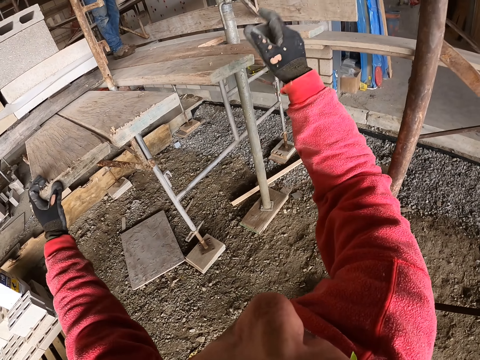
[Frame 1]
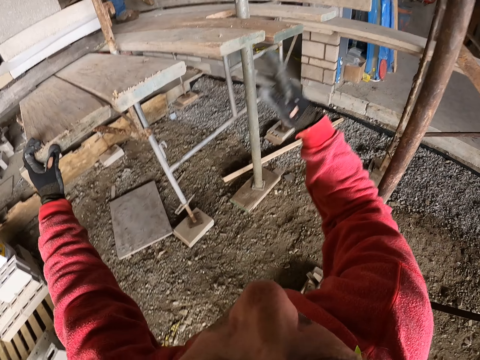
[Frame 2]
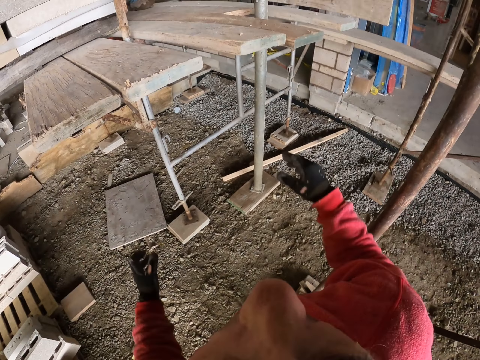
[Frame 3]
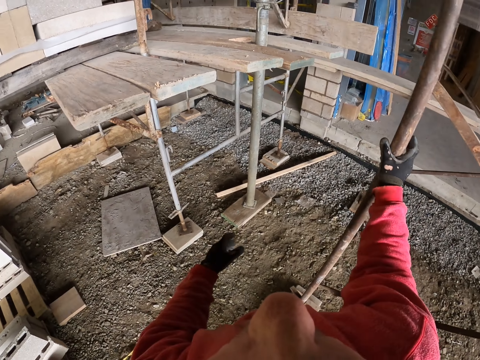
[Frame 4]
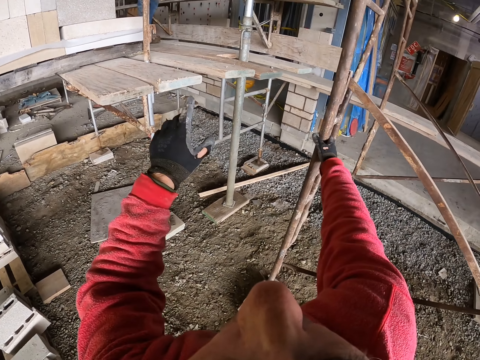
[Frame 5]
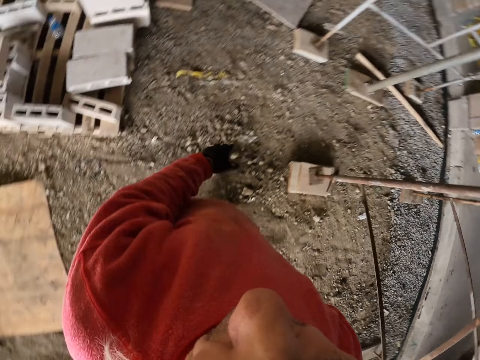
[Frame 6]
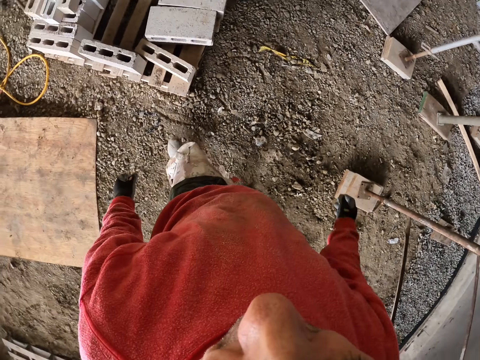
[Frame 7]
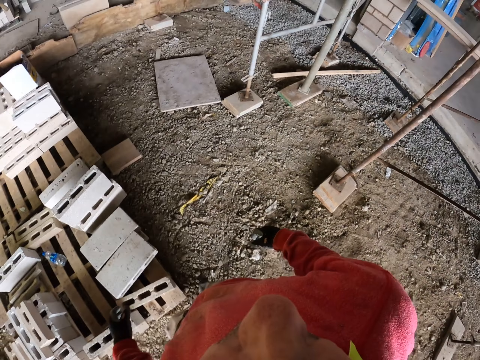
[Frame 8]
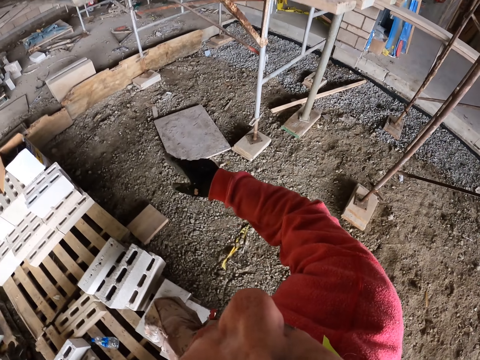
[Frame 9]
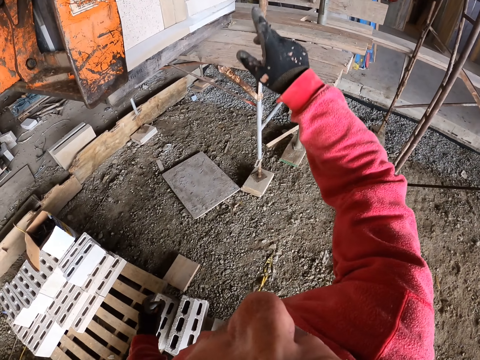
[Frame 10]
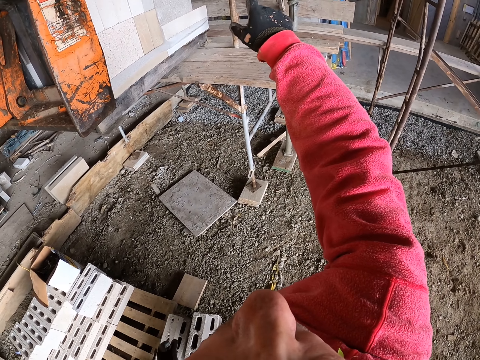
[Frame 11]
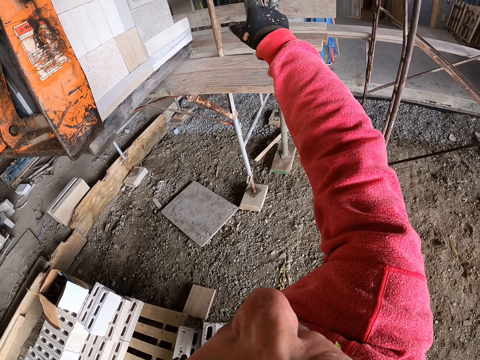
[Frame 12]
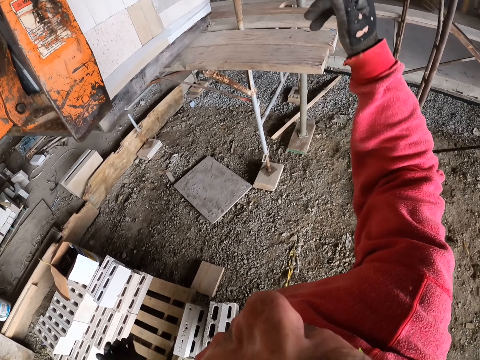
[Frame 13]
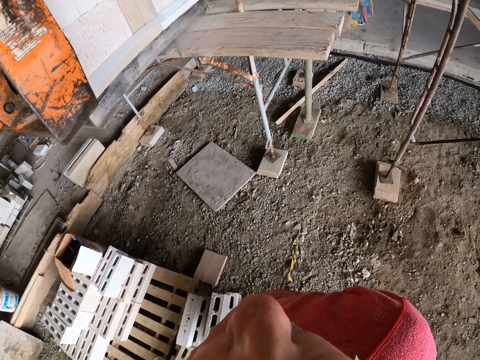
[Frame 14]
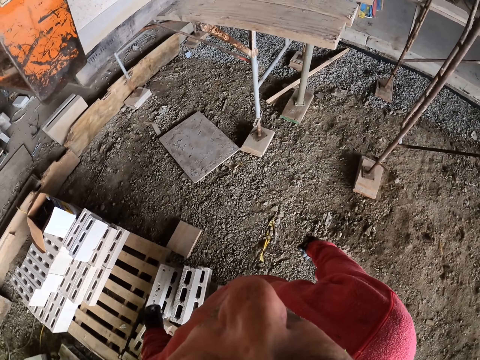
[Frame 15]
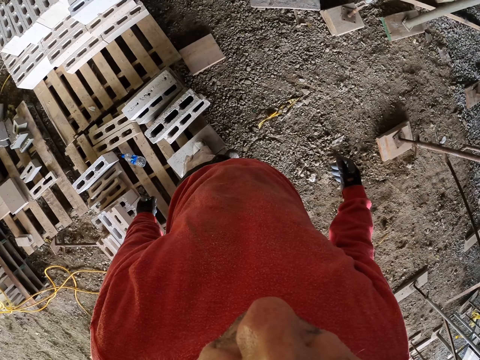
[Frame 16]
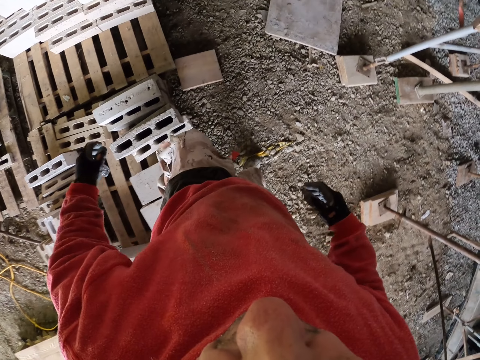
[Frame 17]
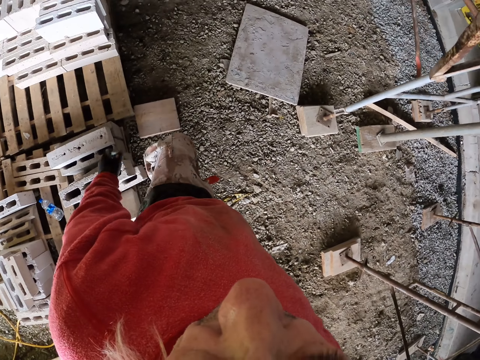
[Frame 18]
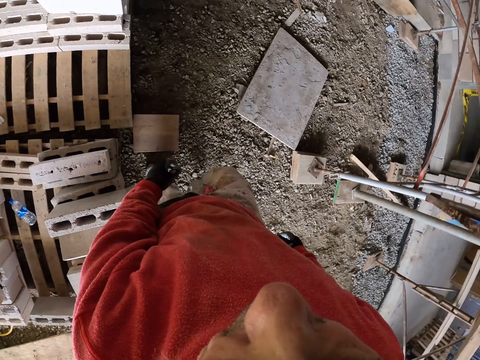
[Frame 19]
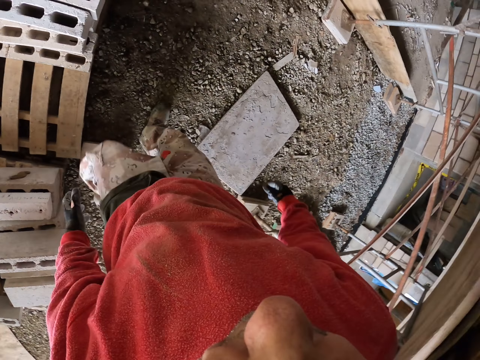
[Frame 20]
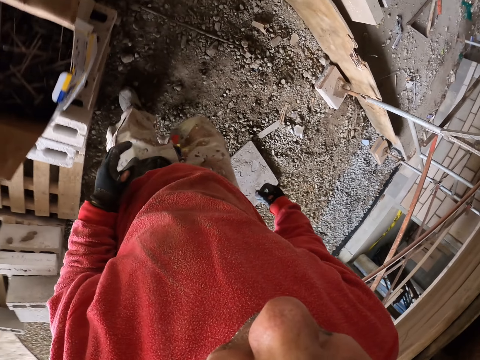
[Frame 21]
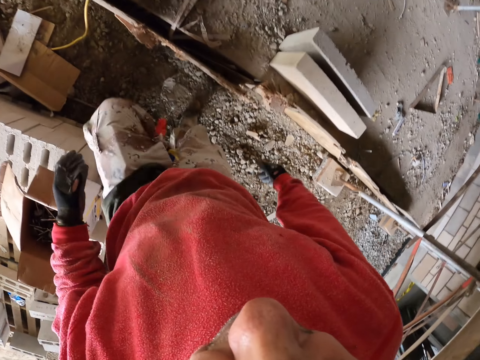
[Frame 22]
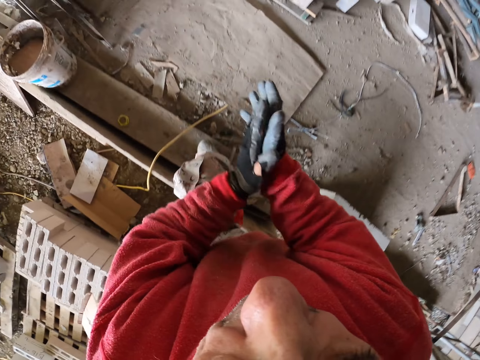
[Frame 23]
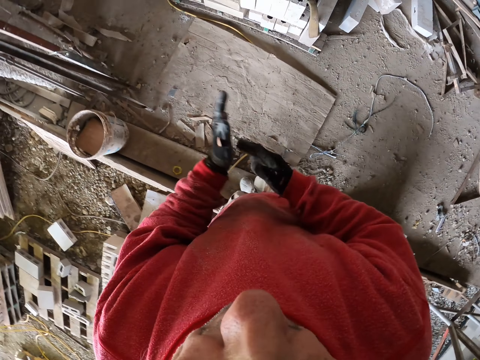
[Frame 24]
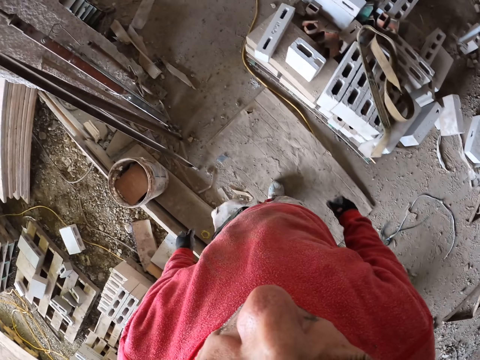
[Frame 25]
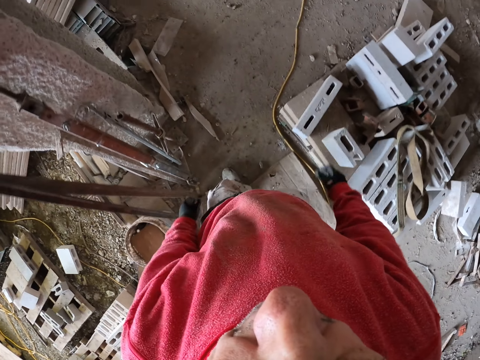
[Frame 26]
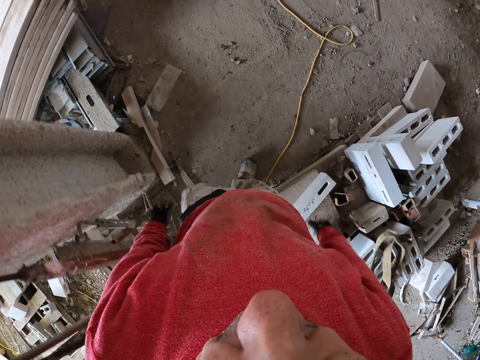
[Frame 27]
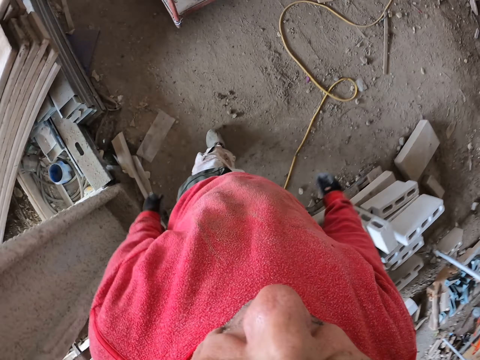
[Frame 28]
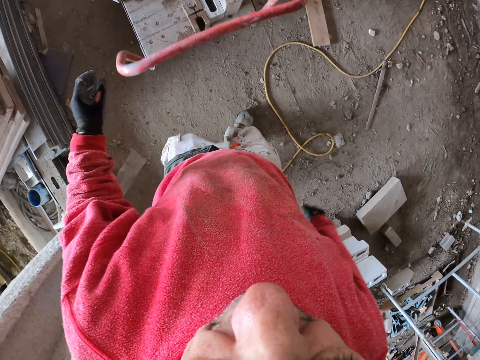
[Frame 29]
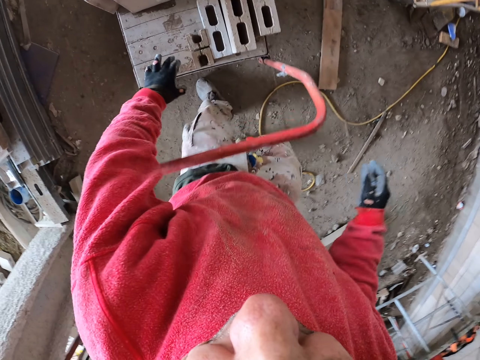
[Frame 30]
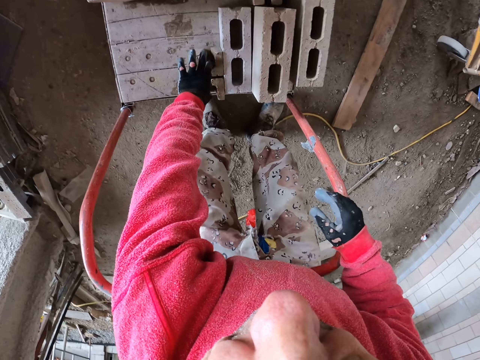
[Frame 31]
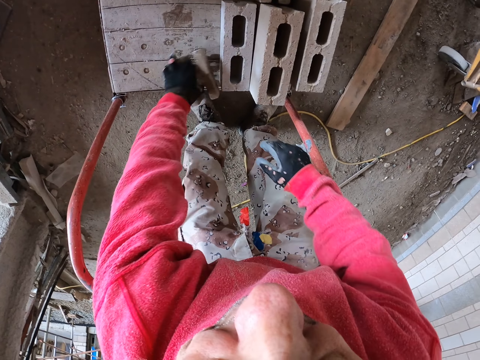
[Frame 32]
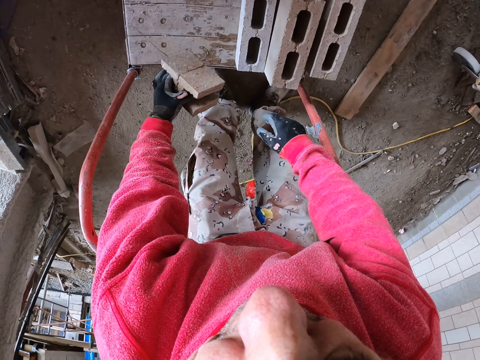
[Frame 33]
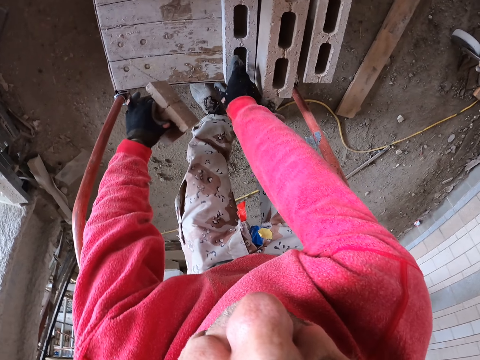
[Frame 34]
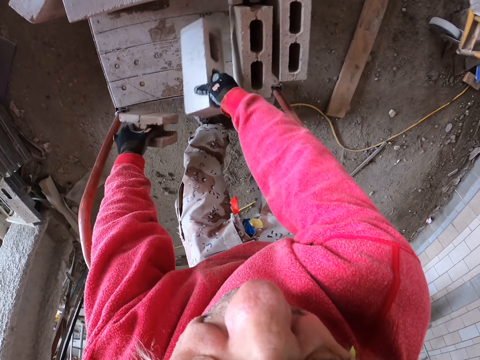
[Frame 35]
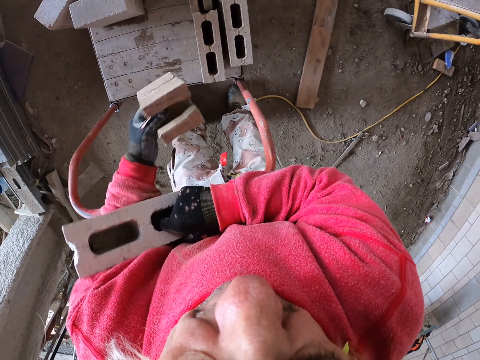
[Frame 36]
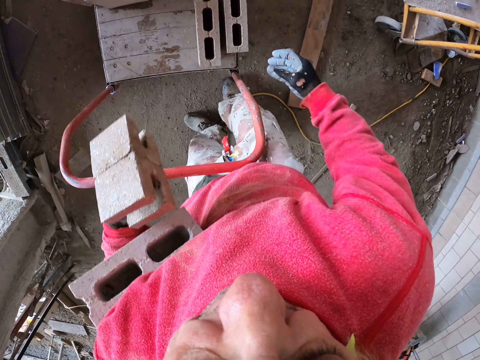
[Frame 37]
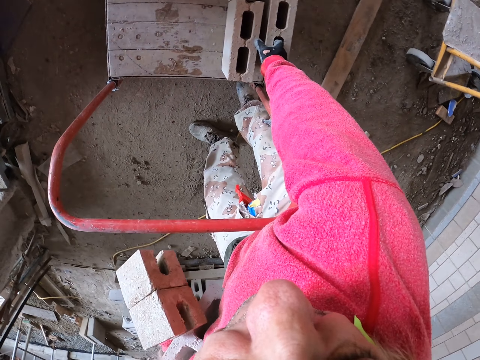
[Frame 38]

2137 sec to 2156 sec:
The camera wearer holds onto the steel. They walk. They point up. They walk at the construction site. They put hands together. They walk. They grab the bricks. They touch the bricks.

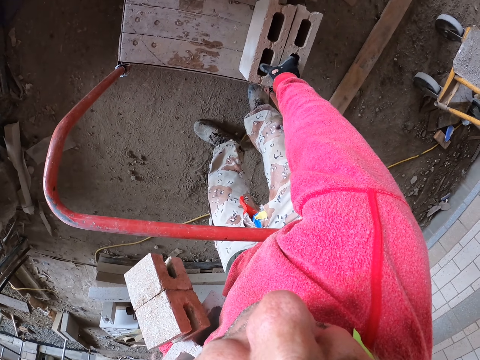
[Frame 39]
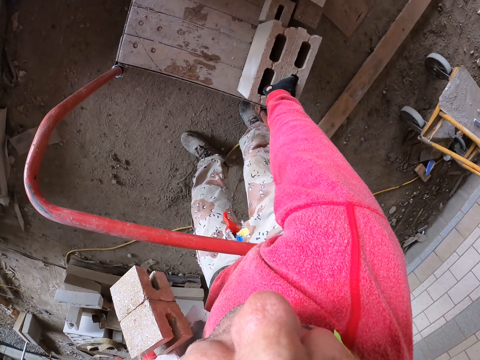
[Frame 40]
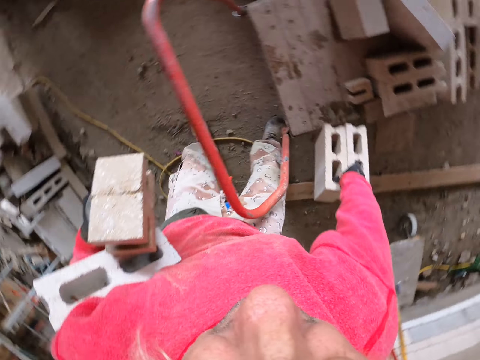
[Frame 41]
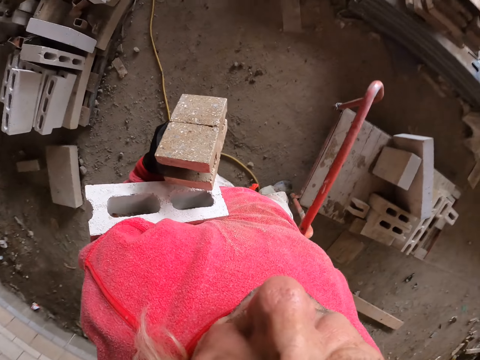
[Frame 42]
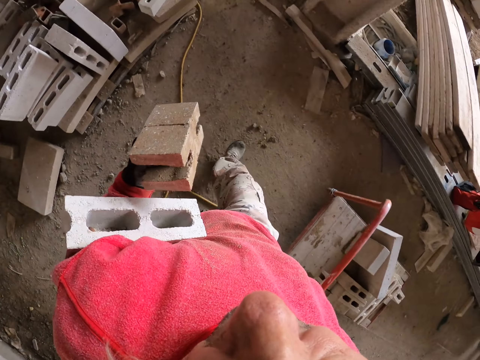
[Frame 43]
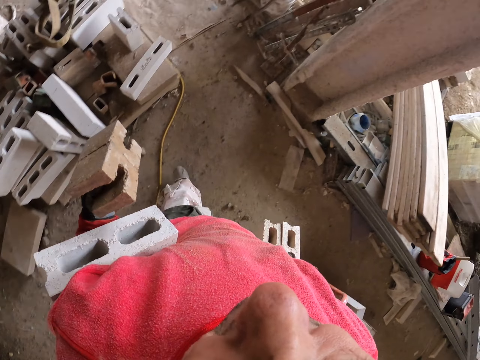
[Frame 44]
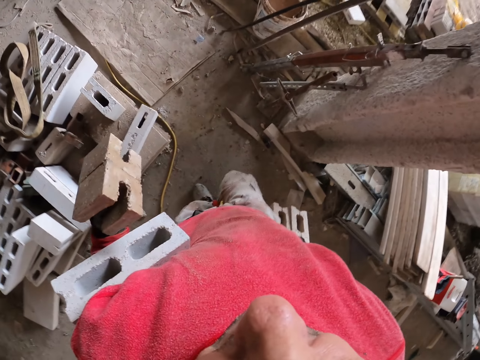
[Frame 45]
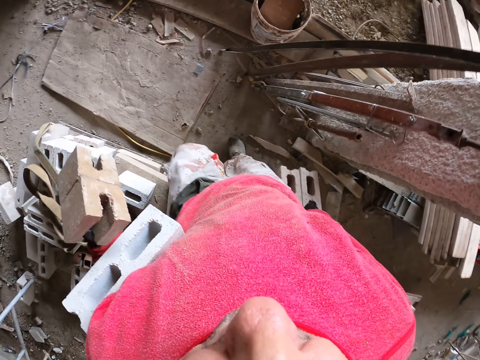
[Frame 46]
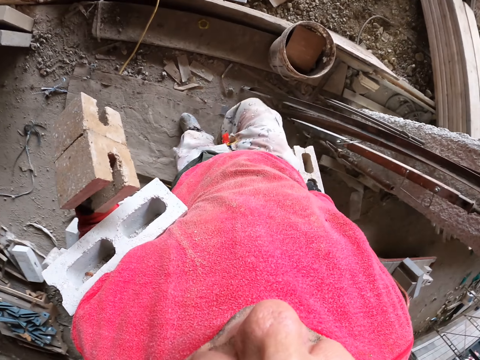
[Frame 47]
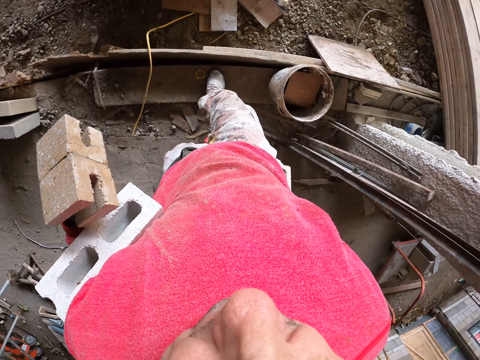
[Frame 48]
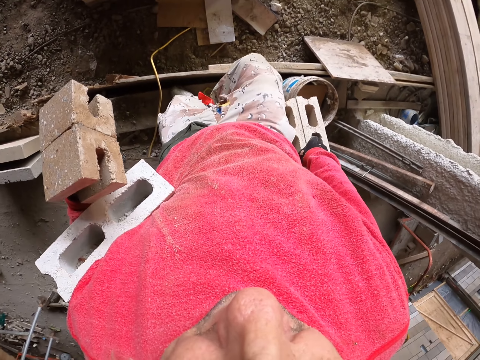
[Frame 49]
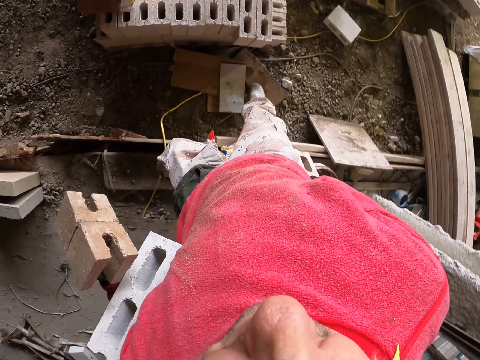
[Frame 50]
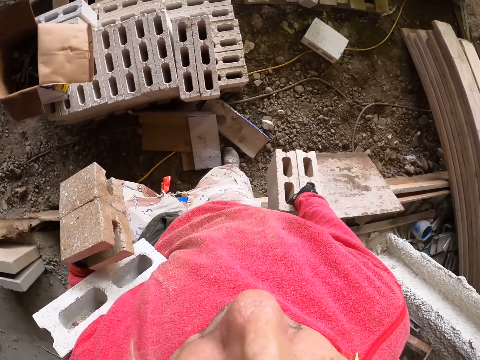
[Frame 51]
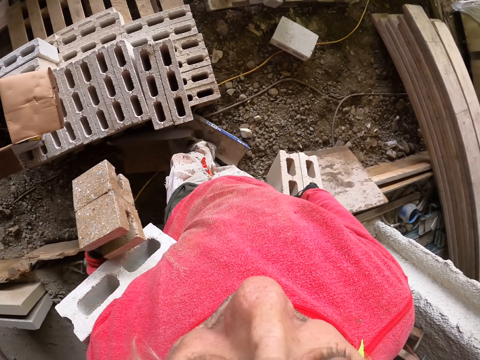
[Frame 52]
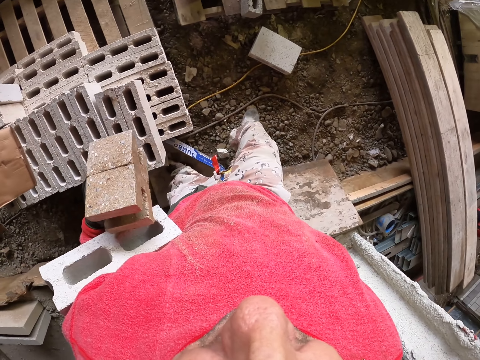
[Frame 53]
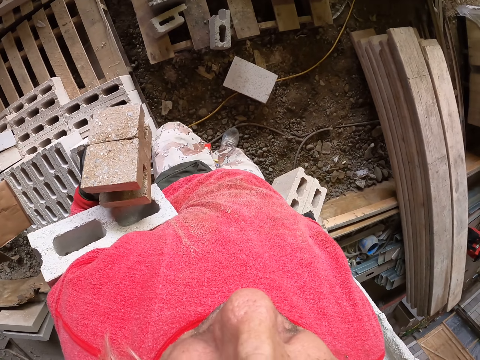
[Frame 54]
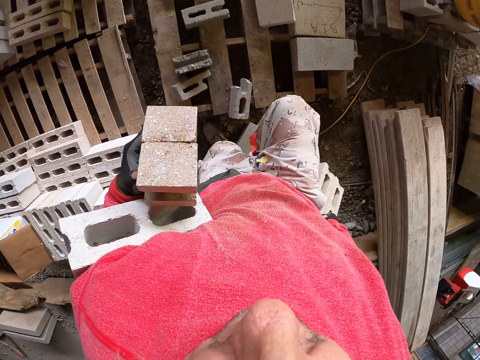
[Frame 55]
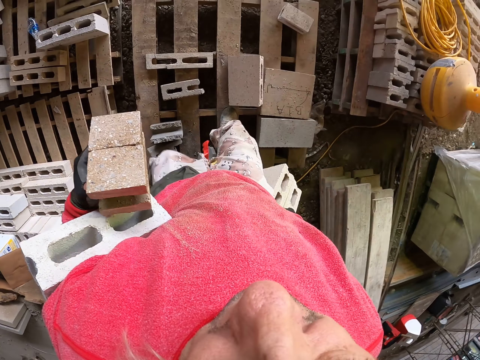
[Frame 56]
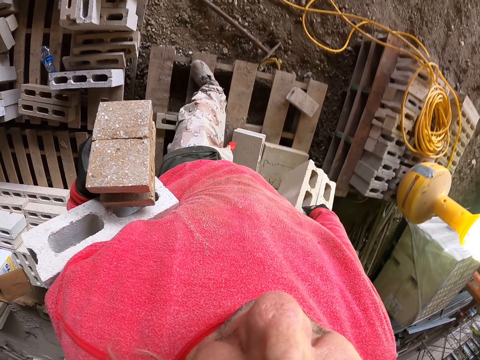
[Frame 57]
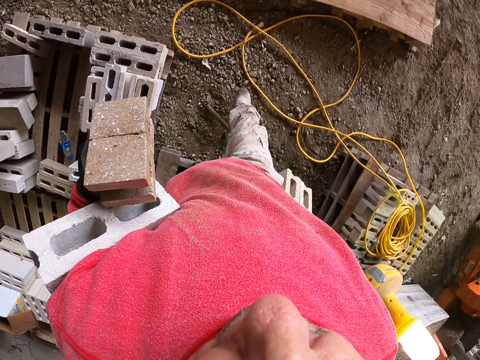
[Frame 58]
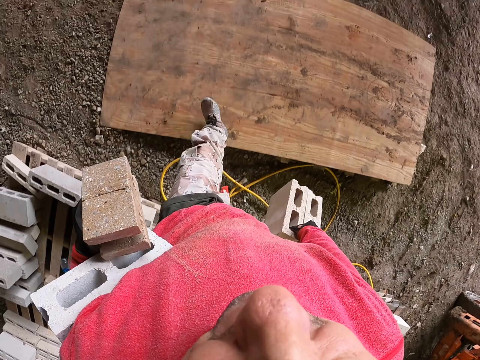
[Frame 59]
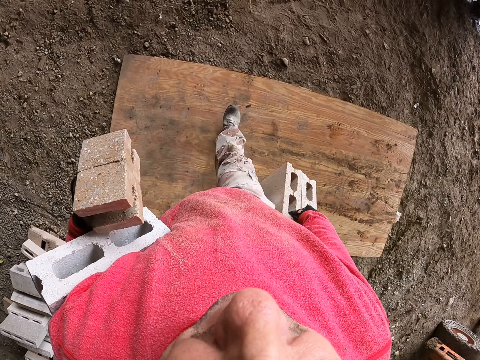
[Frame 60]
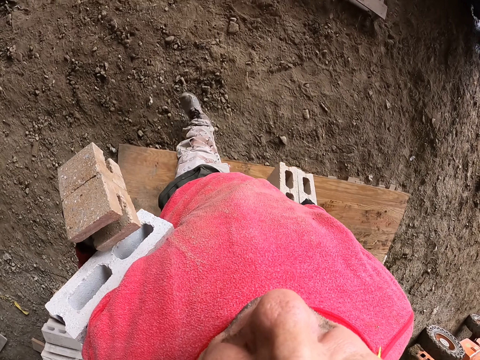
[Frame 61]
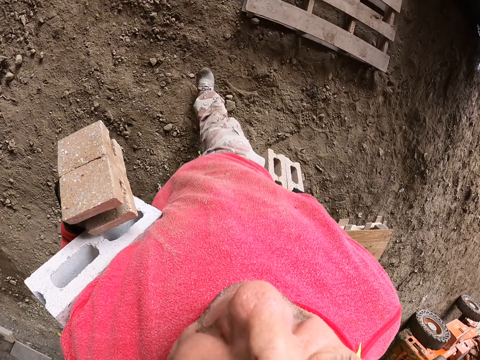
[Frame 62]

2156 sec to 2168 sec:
The camera wearer walks at the construction site.
